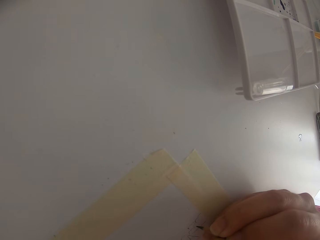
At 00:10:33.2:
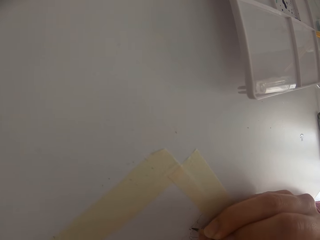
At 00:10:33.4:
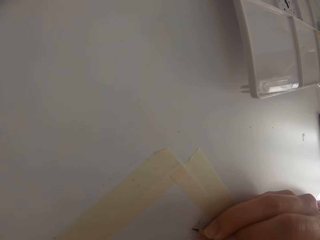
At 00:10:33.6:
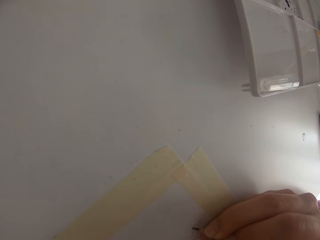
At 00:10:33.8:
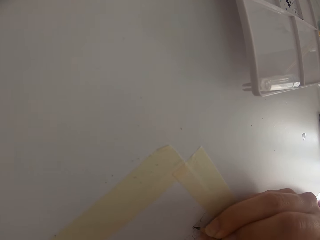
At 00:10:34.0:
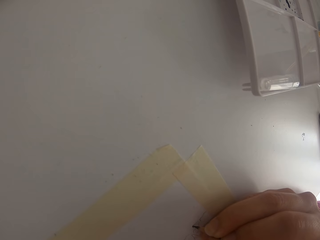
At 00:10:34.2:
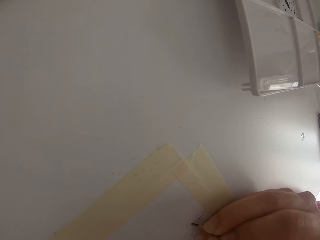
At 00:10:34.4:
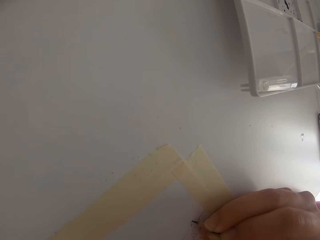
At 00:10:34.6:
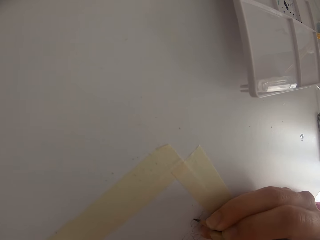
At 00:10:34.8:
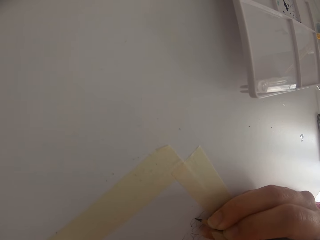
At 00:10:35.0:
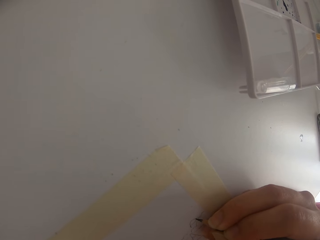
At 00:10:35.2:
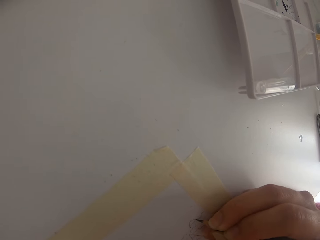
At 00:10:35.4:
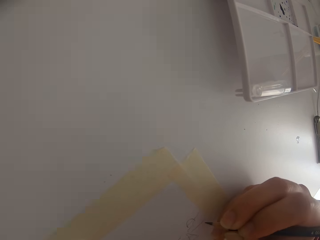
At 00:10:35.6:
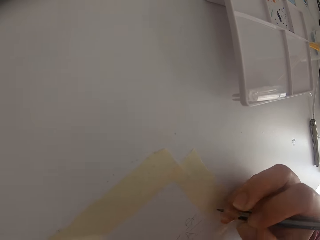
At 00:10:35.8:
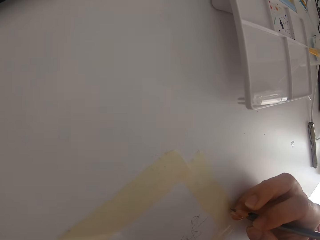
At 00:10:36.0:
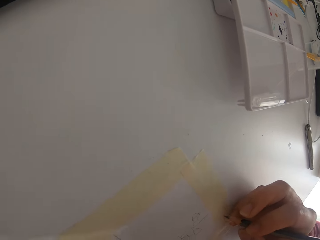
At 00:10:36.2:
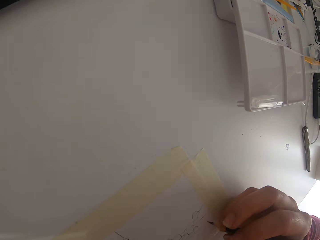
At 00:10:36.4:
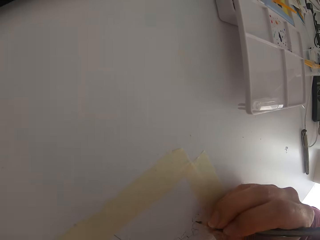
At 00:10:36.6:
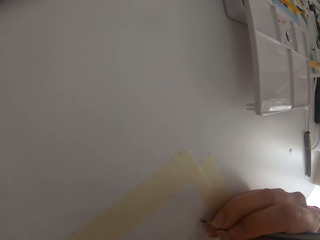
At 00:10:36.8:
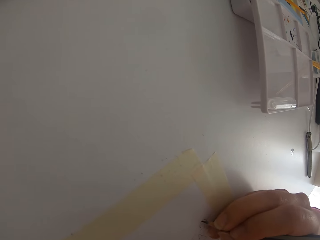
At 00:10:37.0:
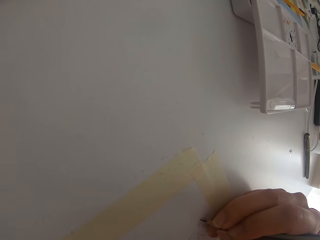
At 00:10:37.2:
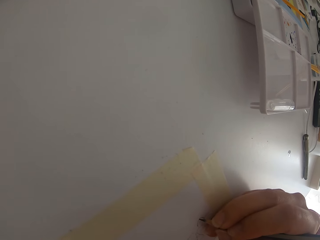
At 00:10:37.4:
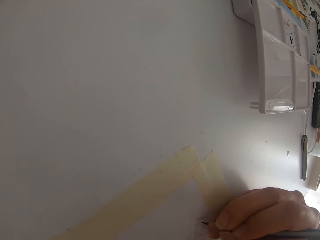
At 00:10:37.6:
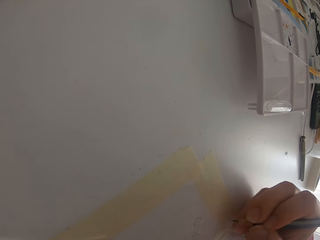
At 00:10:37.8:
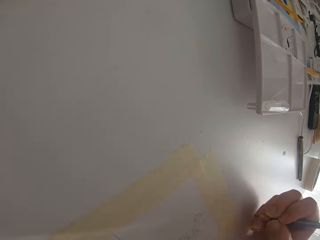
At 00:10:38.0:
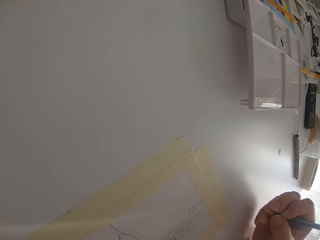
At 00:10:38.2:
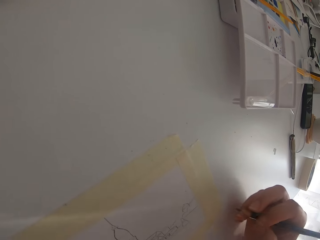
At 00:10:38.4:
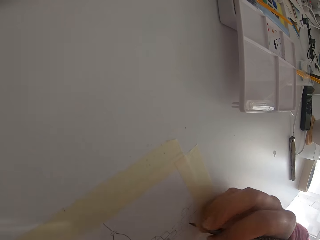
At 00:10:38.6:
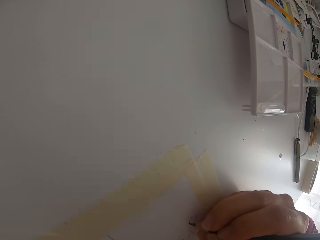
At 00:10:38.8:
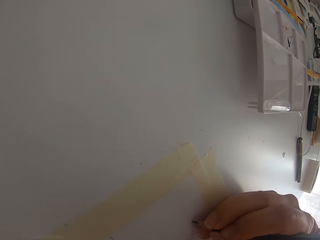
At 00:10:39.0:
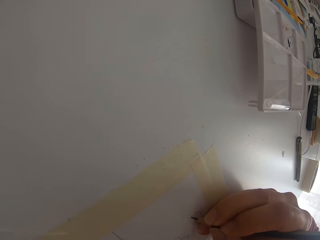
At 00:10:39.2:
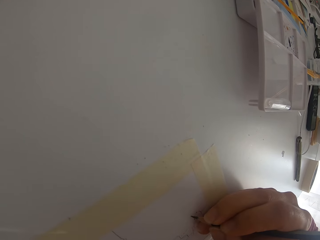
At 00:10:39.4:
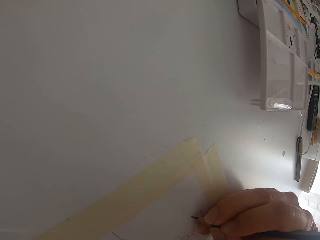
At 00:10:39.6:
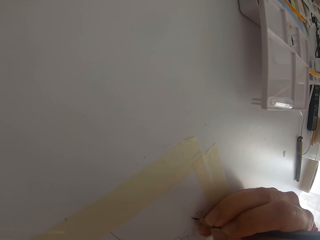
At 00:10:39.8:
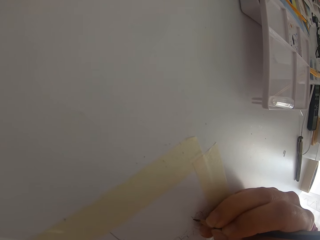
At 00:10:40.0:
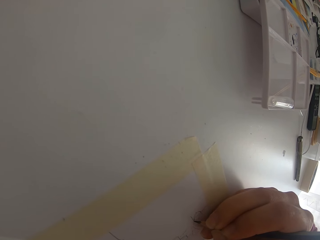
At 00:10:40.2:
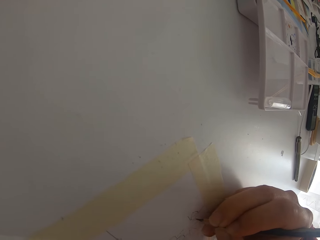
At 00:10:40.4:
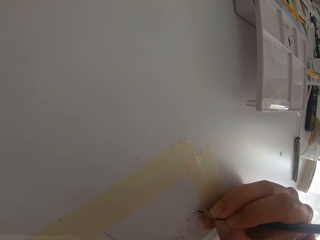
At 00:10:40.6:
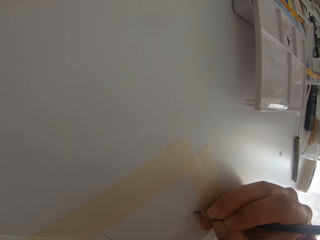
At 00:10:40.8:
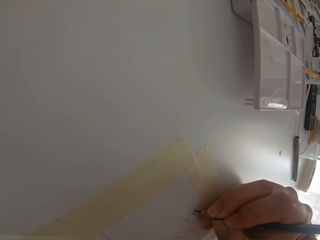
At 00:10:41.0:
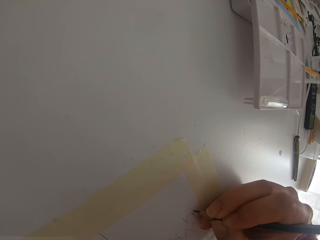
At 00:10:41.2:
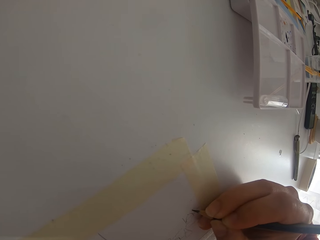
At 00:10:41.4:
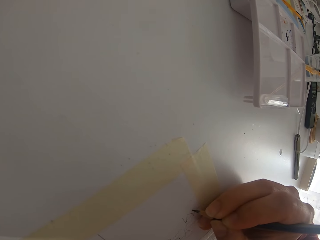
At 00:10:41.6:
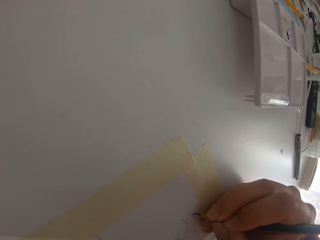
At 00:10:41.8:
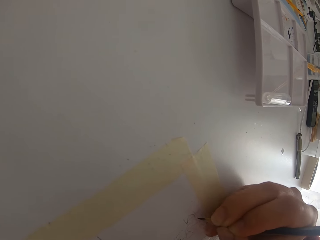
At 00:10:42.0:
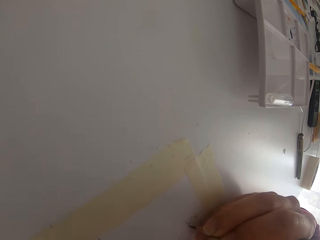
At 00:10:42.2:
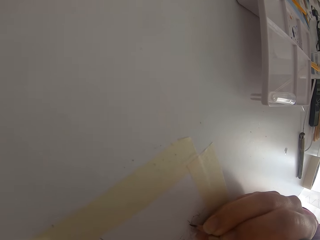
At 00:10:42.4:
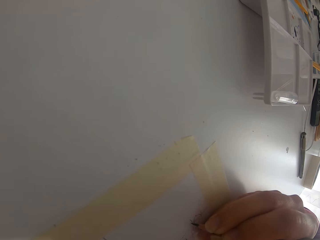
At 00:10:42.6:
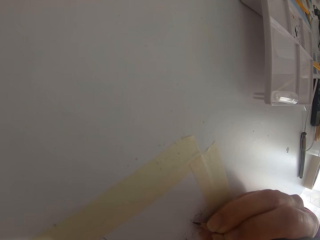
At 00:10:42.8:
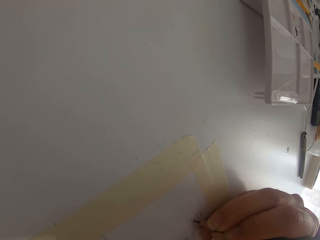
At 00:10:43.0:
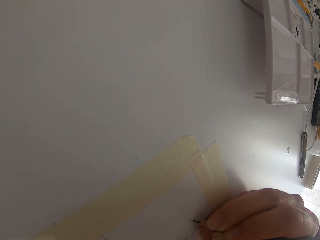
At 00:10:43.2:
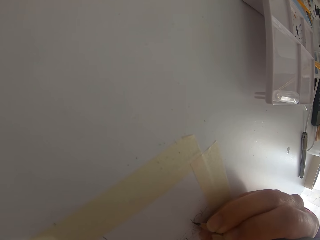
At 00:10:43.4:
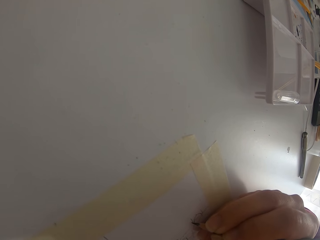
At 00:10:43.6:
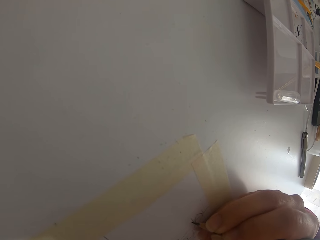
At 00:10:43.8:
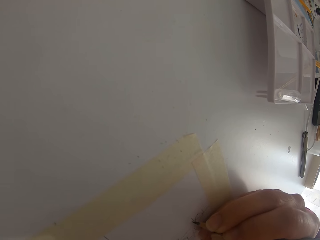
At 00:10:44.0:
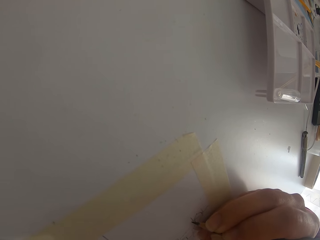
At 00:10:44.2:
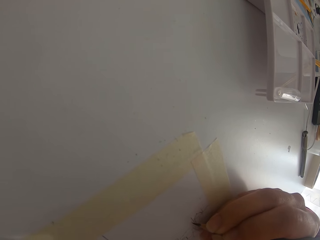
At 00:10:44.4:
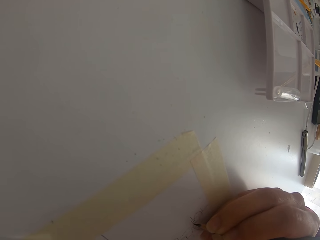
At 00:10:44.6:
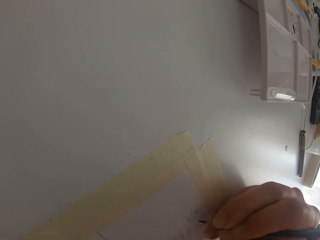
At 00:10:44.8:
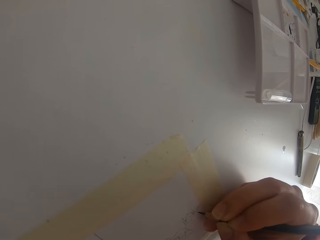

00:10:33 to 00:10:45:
The camera wearer draws on the paper. They draw on the paper again.

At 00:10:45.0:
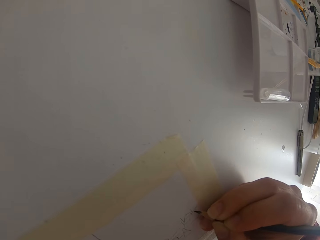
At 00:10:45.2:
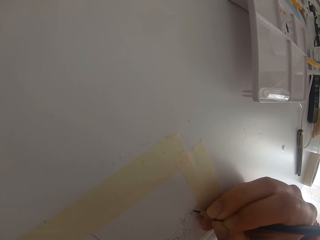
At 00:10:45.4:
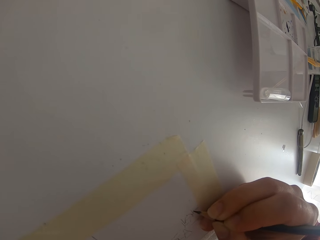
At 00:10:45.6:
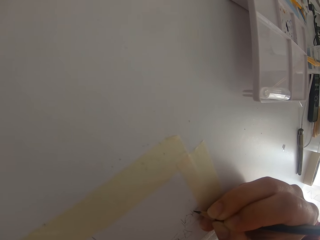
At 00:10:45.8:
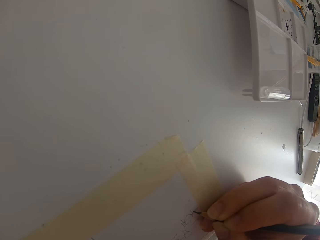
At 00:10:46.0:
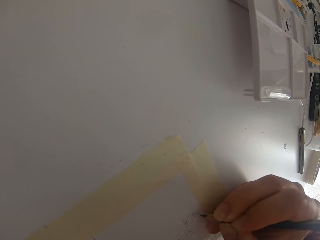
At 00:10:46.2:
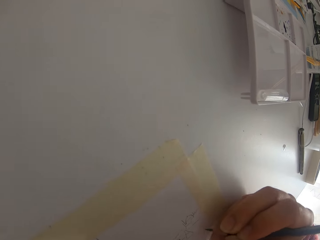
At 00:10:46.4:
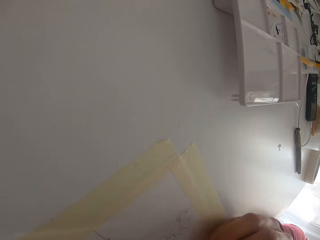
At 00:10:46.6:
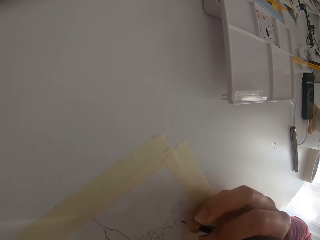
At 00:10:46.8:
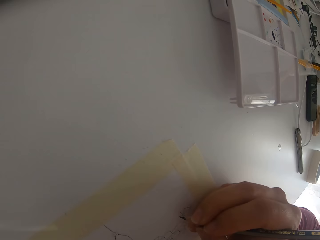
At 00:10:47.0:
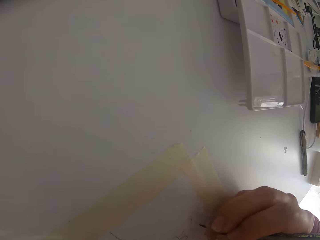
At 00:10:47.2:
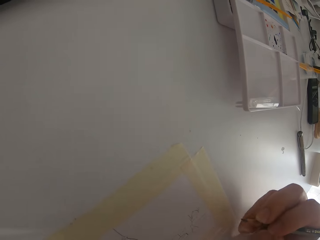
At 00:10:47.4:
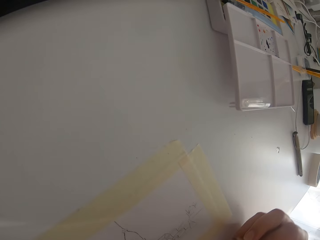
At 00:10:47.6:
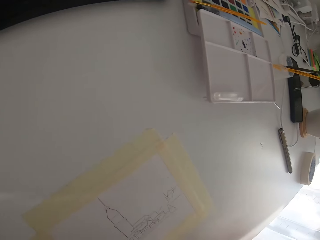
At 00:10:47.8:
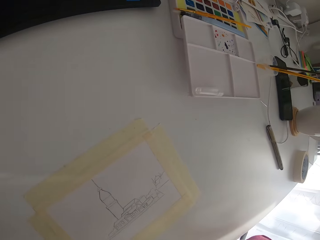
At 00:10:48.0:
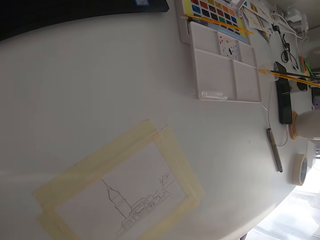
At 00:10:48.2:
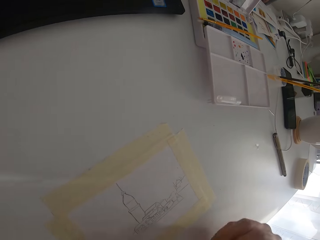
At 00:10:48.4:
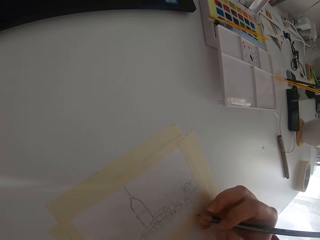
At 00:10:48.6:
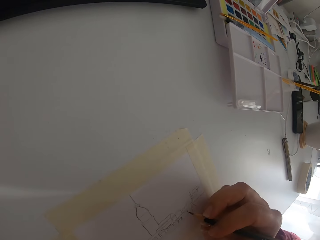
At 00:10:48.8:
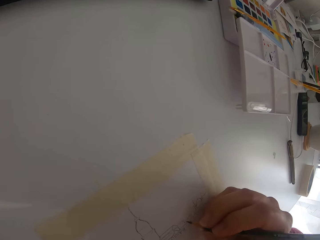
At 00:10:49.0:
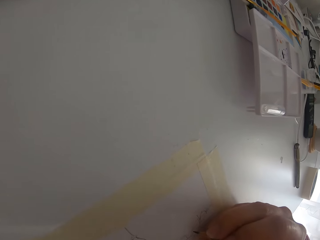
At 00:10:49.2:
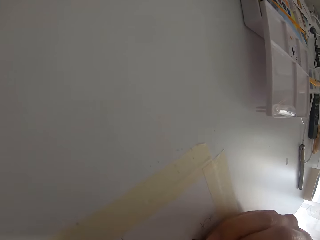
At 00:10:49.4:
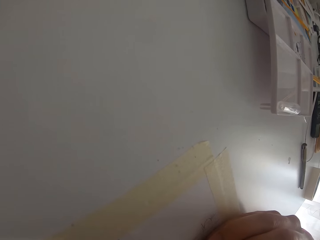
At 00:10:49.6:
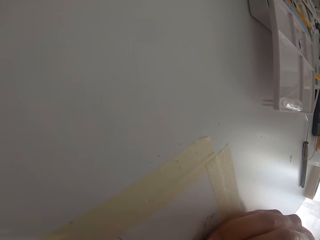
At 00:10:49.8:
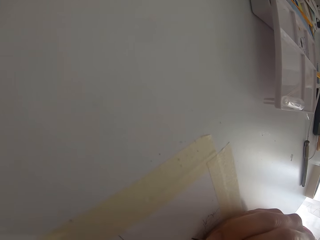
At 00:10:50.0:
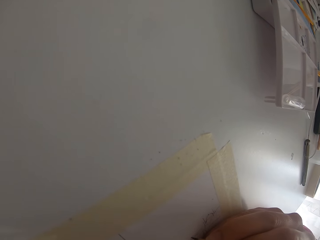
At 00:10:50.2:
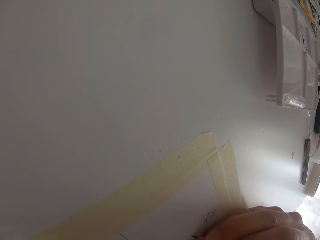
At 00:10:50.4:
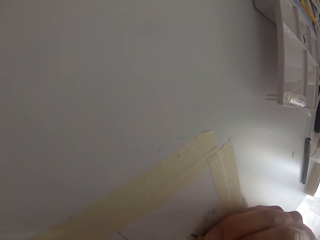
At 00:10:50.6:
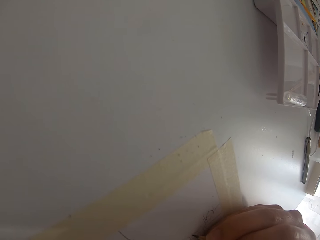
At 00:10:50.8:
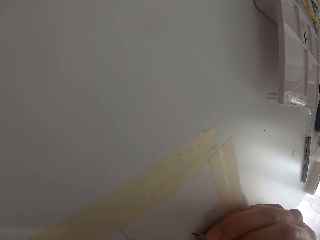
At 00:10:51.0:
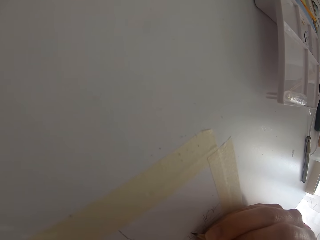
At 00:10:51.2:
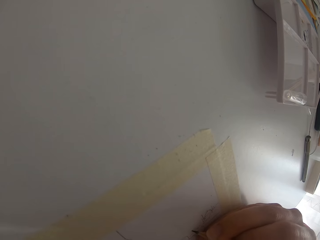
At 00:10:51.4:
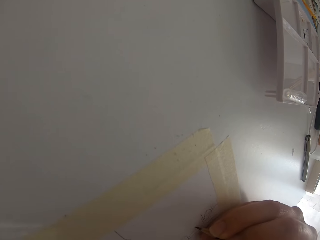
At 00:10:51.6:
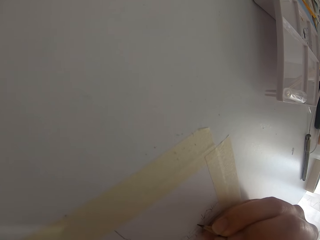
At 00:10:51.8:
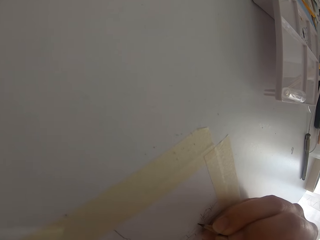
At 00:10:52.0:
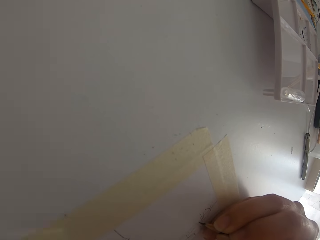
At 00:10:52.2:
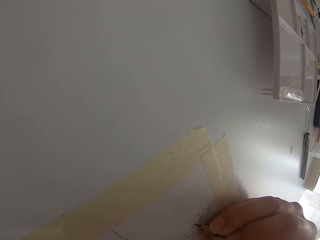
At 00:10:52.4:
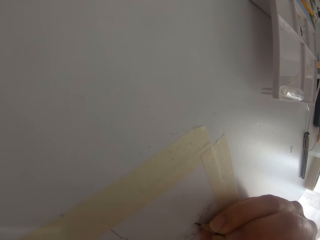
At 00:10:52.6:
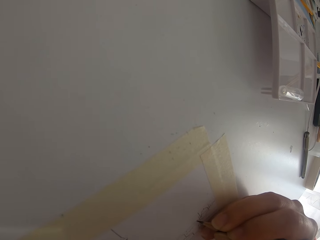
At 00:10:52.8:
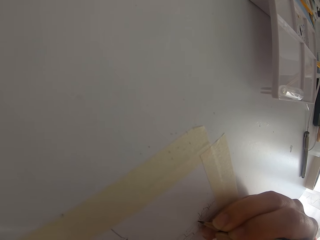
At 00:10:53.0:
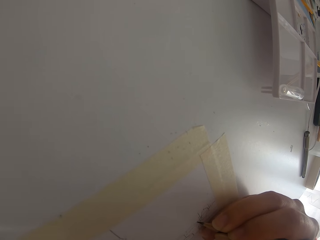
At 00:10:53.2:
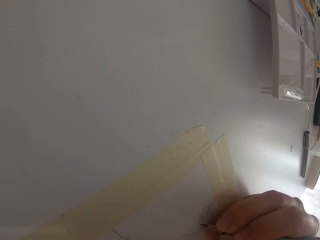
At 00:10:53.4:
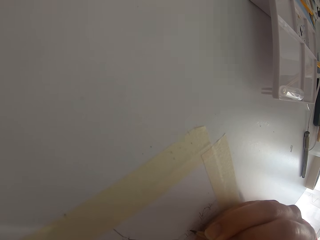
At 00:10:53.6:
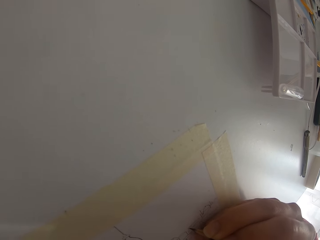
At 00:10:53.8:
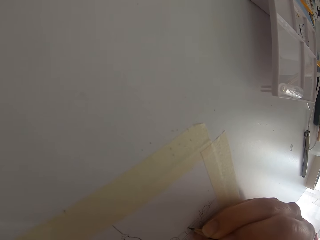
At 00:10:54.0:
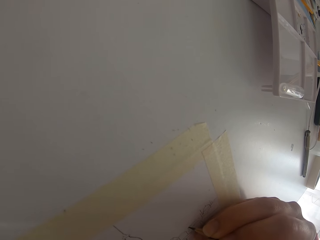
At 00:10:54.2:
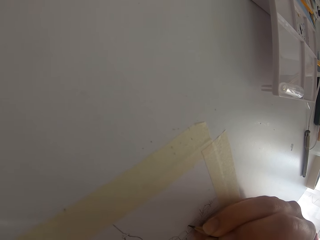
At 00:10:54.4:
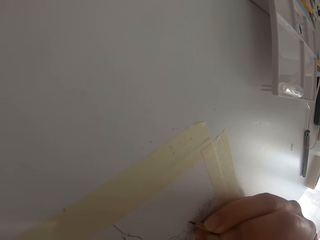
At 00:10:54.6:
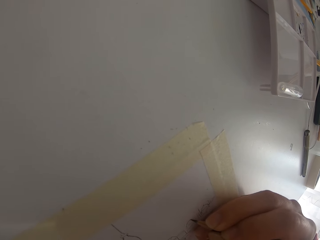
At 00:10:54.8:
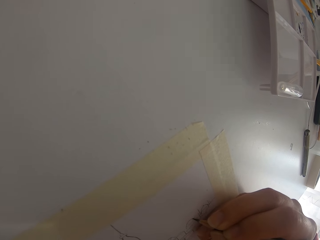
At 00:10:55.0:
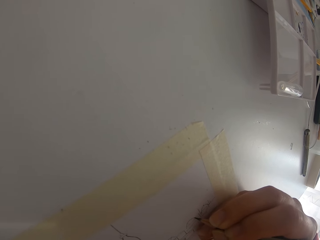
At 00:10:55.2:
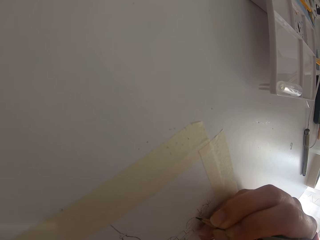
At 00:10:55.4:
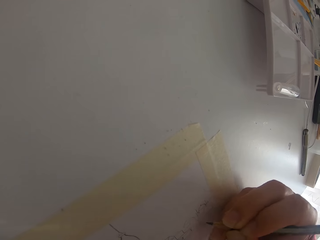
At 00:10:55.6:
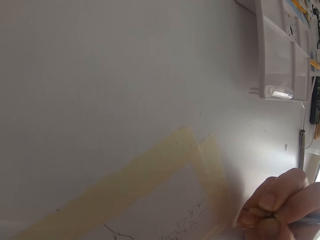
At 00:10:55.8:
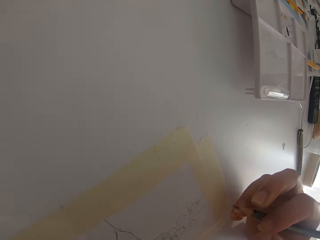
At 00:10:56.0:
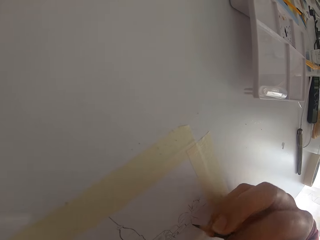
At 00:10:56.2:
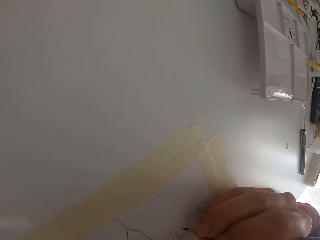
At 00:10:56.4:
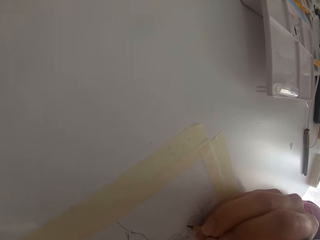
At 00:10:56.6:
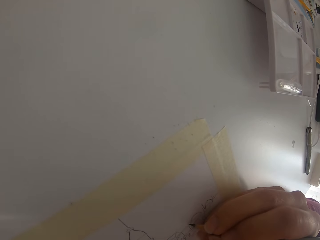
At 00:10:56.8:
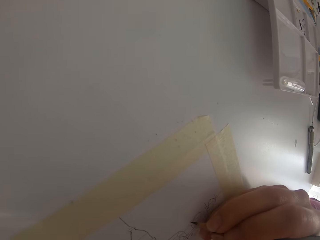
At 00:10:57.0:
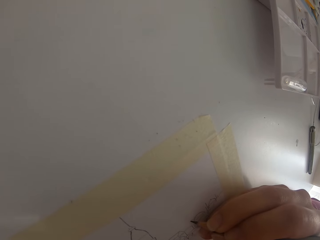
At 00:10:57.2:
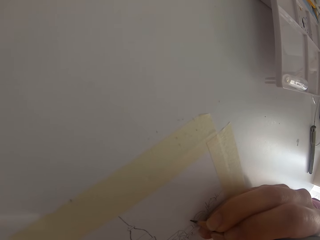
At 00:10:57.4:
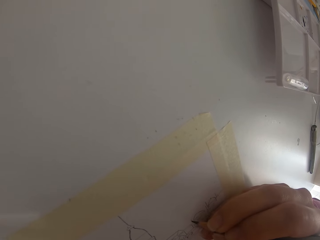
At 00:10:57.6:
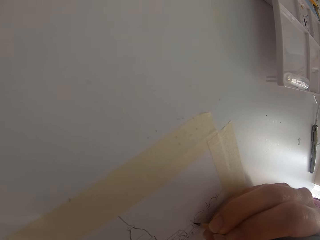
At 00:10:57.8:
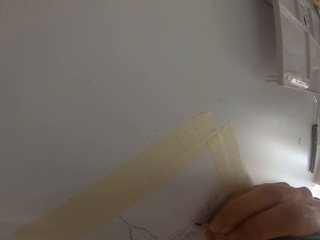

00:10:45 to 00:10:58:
The camera wearer lifts up the right arm. They interact with a man. They draw on the paper. They draw on the paper again.
